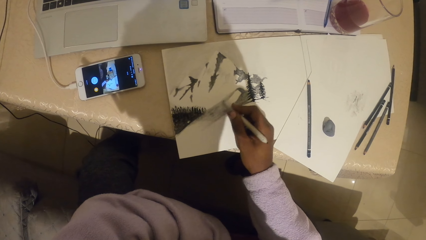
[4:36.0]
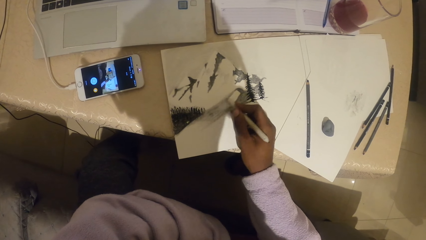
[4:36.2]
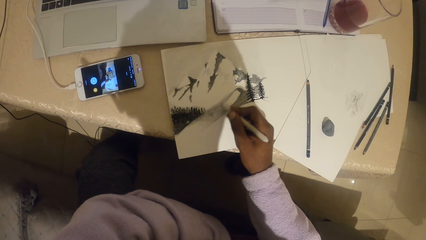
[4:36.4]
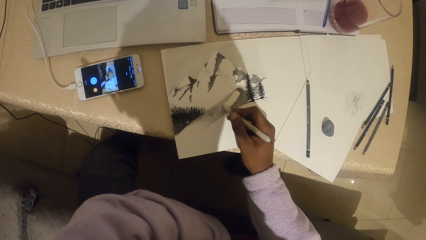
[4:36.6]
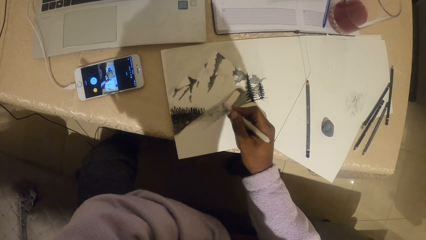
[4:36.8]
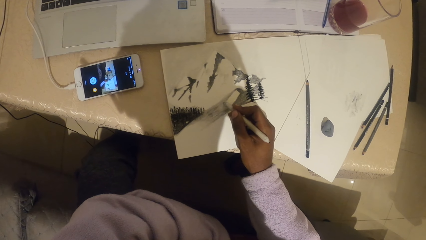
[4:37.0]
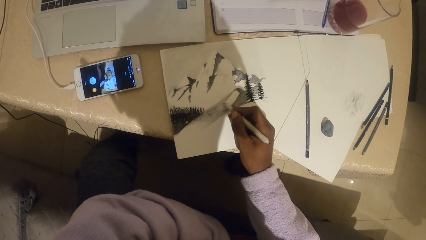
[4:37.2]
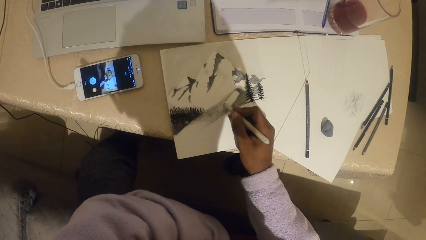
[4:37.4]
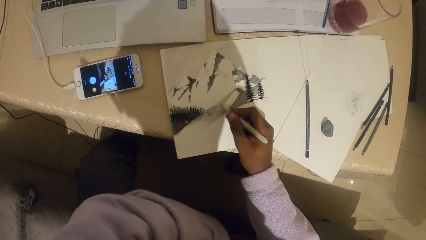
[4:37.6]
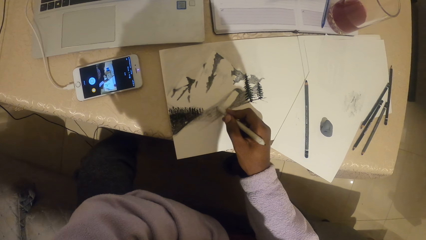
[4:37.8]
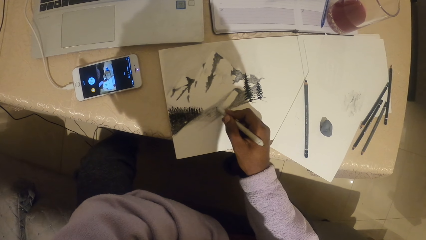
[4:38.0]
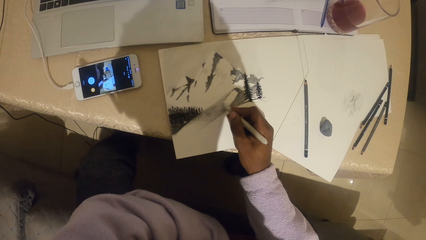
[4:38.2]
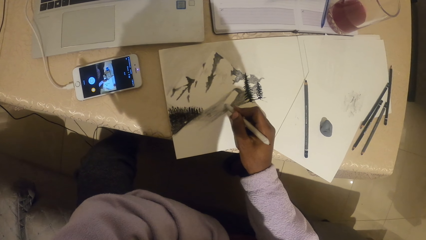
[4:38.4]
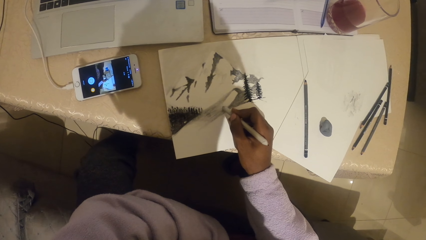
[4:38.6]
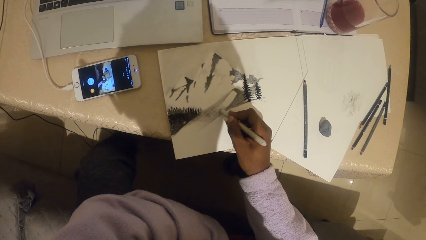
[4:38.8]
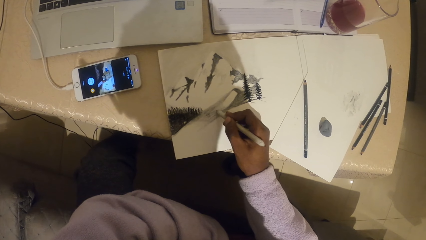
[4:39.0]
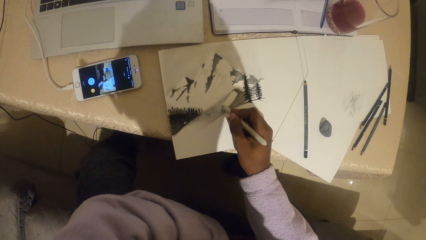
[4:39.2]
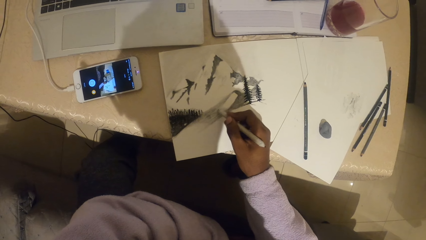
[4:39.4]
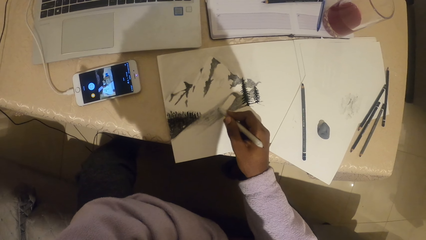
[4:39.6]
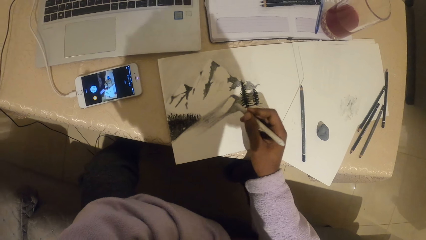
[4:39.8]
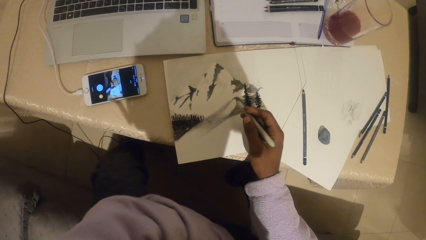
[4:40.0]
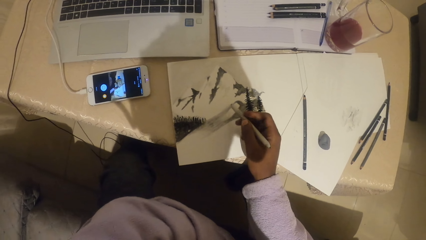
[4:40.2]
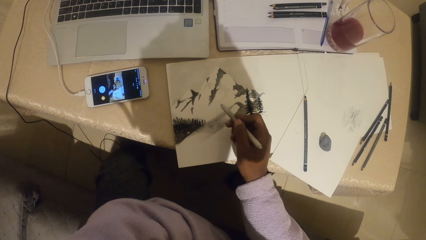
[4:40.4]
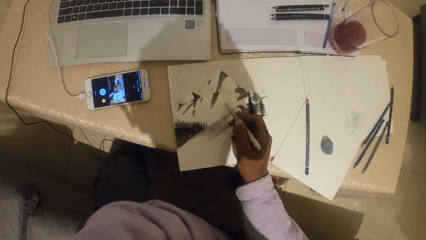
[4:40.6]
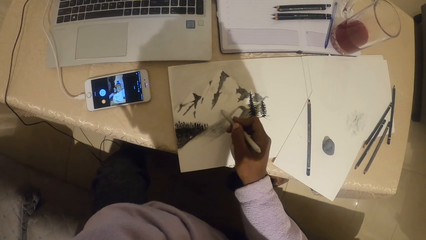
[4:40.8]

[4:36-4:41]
The camera wearer holds the drawing pen.

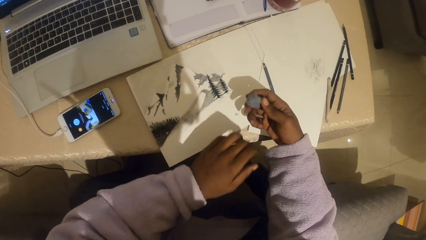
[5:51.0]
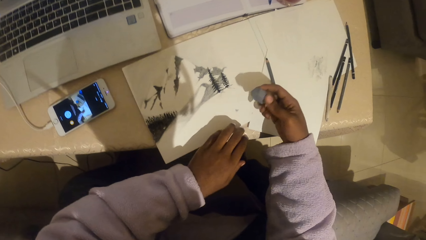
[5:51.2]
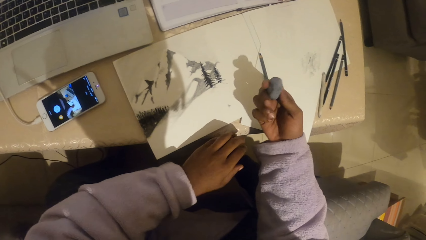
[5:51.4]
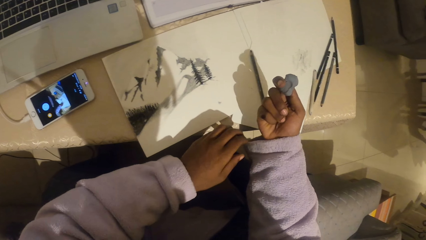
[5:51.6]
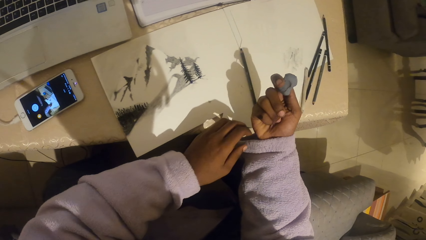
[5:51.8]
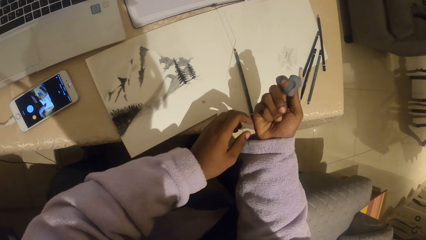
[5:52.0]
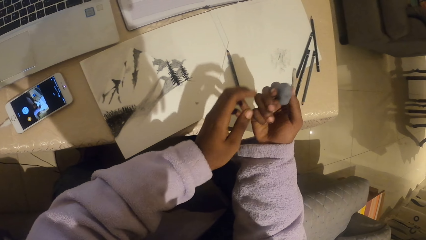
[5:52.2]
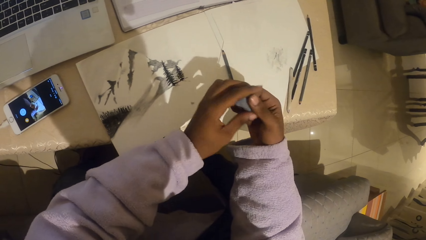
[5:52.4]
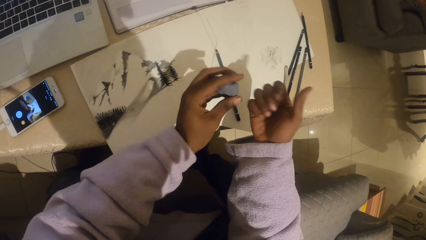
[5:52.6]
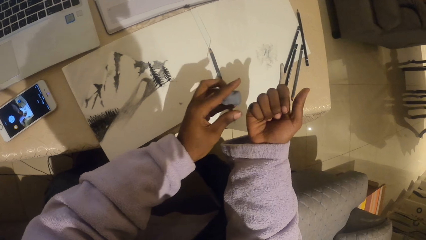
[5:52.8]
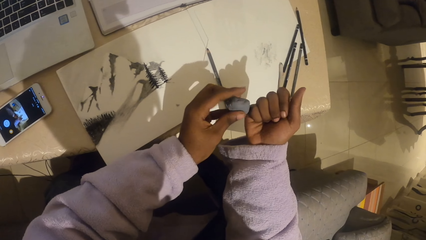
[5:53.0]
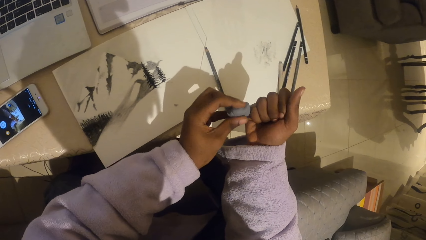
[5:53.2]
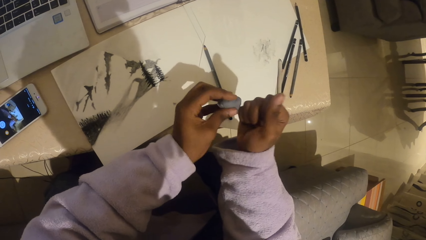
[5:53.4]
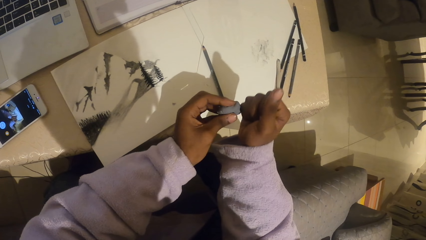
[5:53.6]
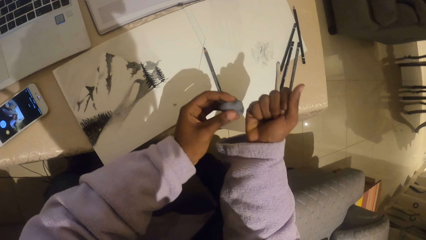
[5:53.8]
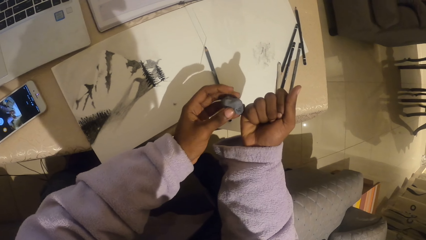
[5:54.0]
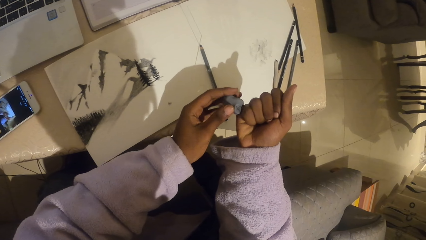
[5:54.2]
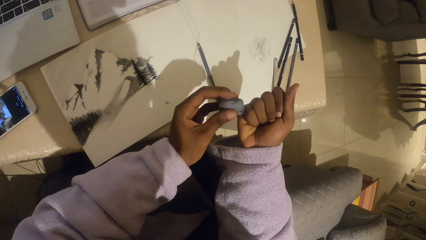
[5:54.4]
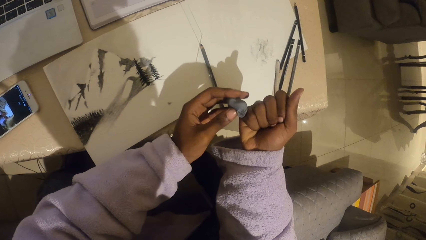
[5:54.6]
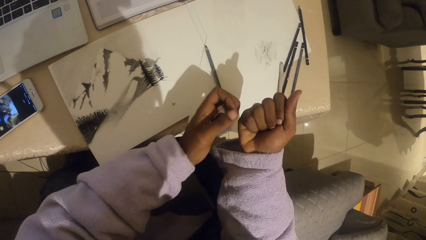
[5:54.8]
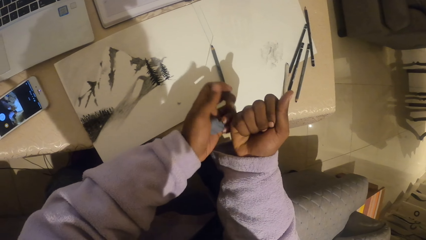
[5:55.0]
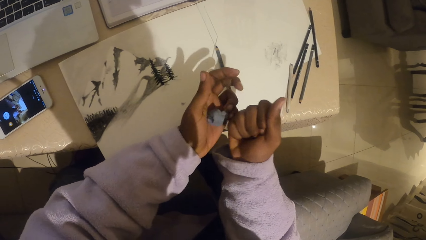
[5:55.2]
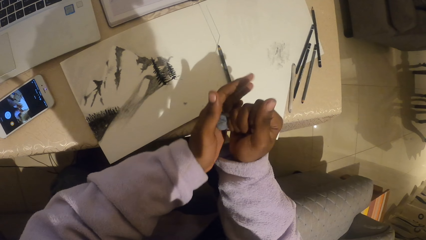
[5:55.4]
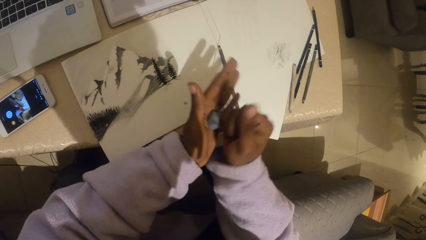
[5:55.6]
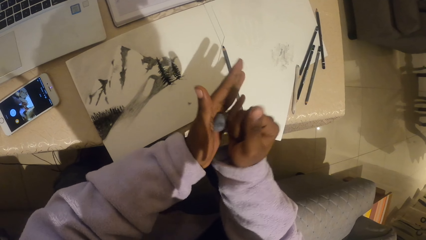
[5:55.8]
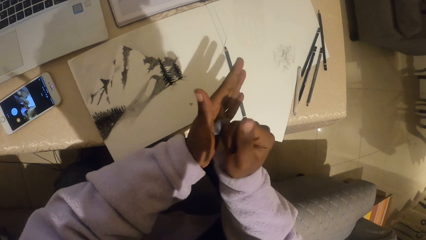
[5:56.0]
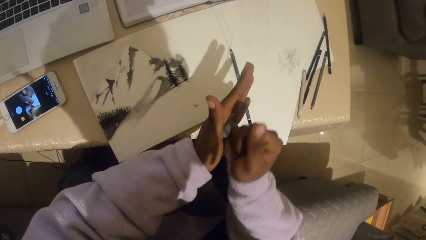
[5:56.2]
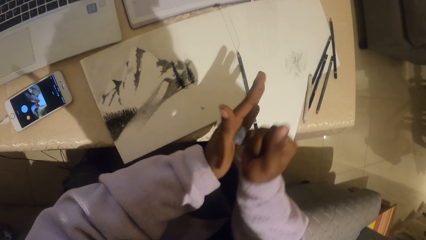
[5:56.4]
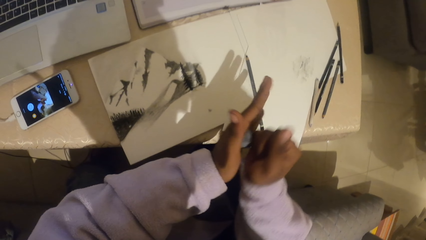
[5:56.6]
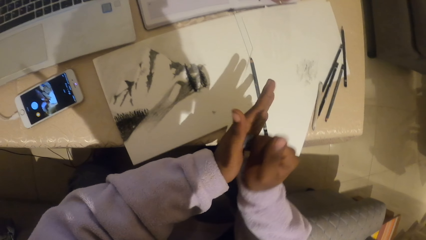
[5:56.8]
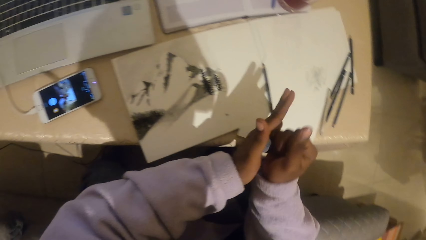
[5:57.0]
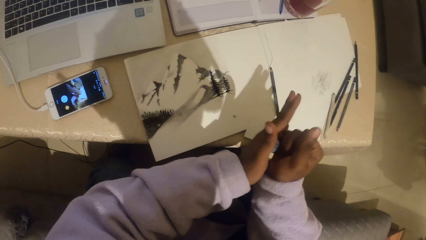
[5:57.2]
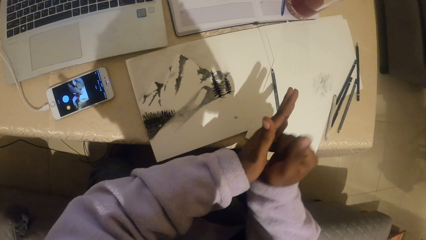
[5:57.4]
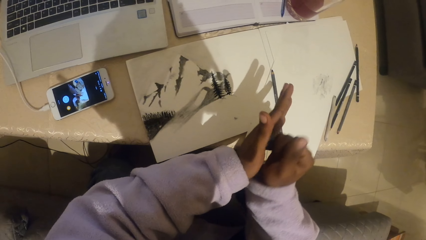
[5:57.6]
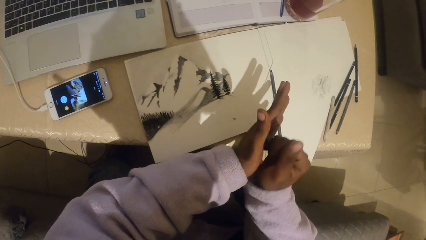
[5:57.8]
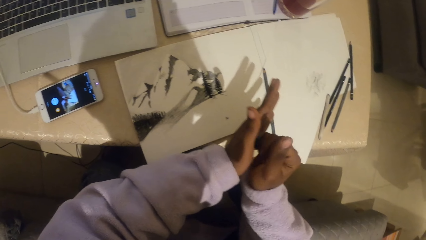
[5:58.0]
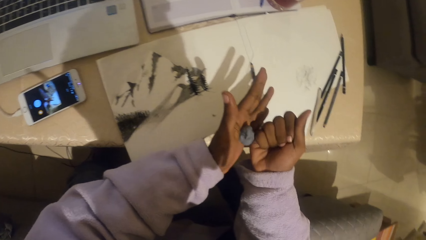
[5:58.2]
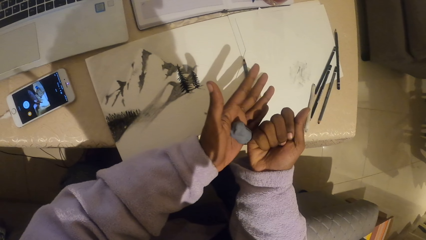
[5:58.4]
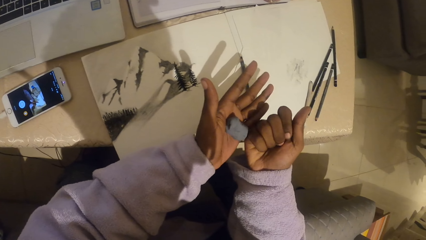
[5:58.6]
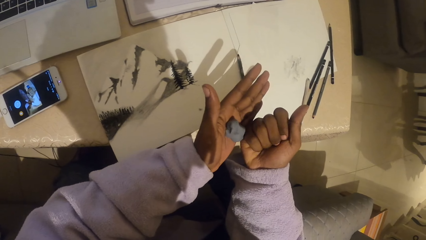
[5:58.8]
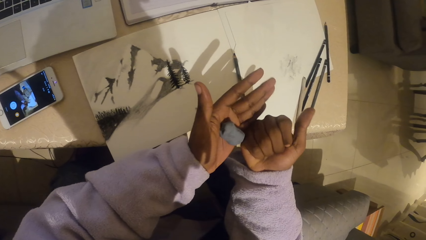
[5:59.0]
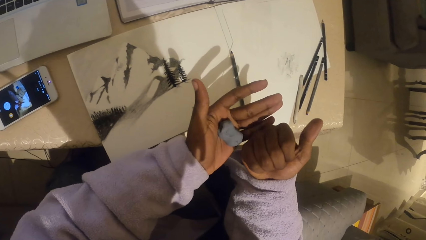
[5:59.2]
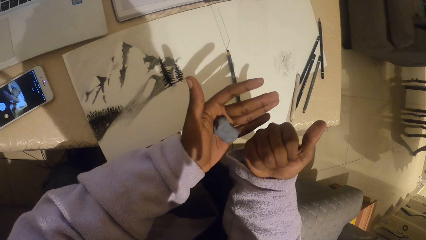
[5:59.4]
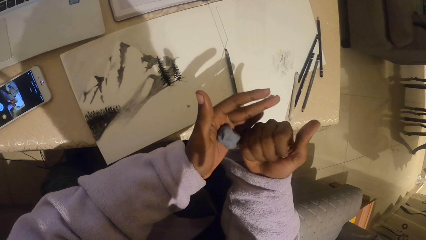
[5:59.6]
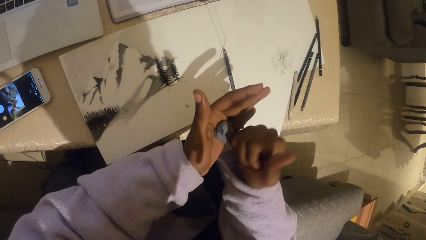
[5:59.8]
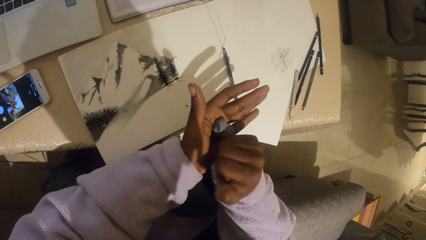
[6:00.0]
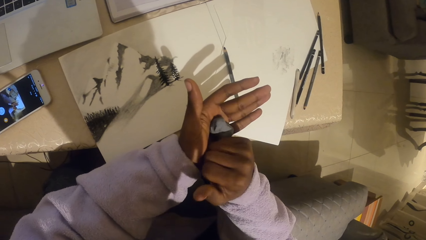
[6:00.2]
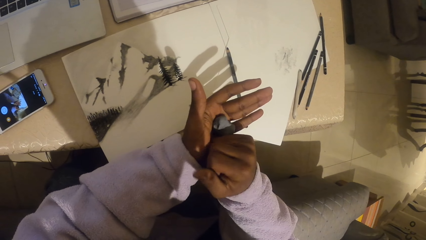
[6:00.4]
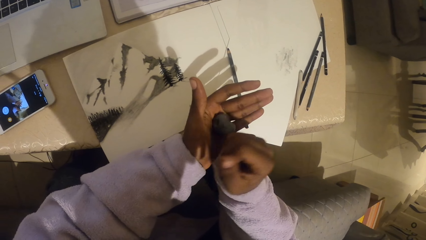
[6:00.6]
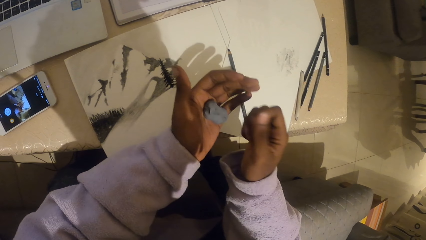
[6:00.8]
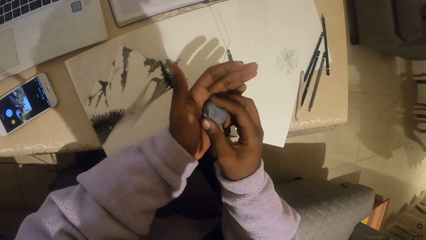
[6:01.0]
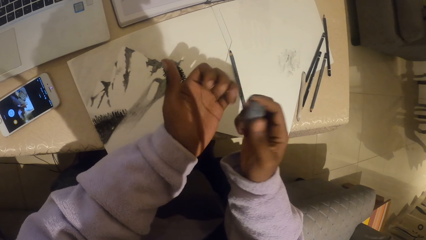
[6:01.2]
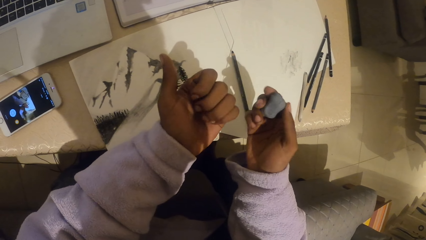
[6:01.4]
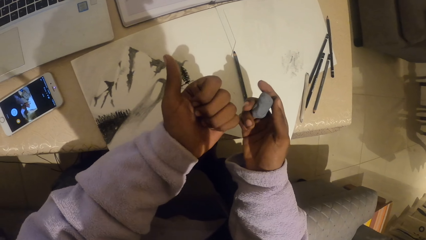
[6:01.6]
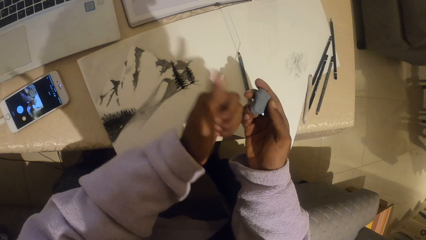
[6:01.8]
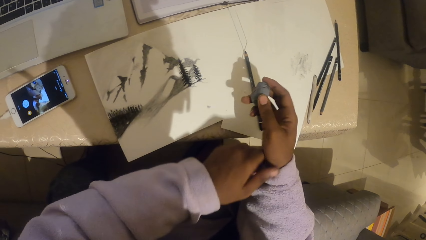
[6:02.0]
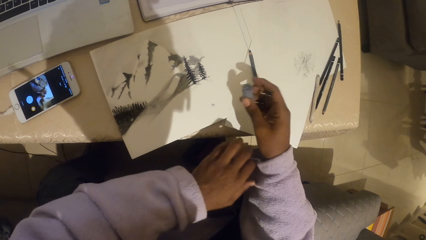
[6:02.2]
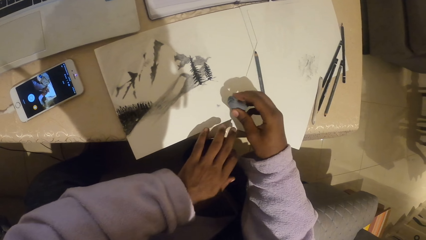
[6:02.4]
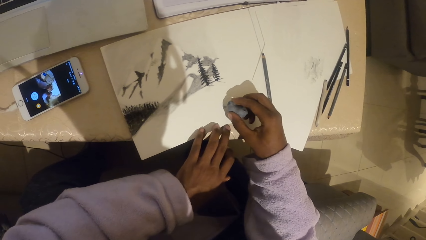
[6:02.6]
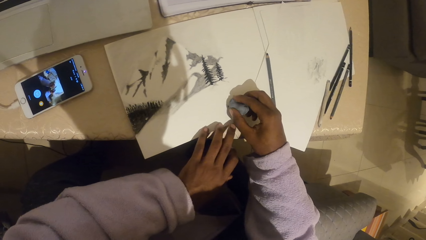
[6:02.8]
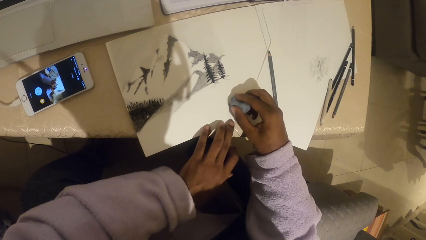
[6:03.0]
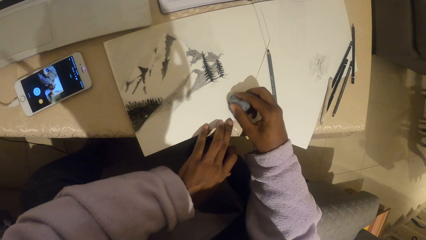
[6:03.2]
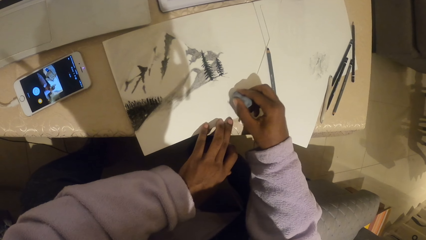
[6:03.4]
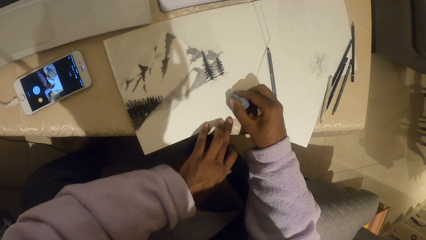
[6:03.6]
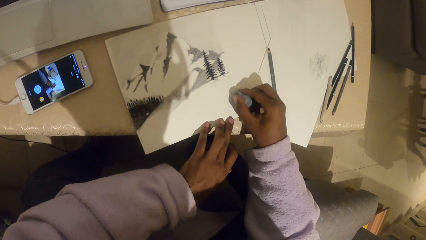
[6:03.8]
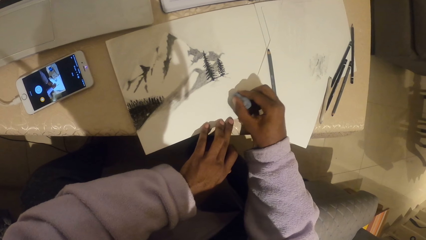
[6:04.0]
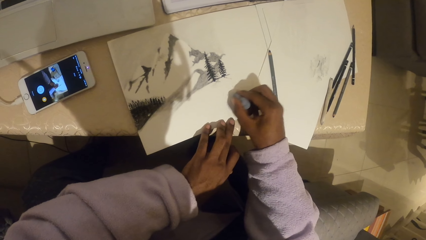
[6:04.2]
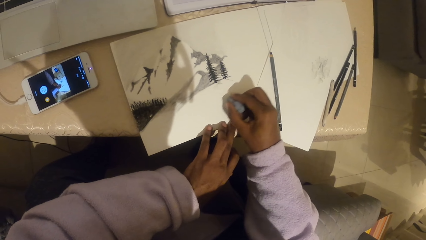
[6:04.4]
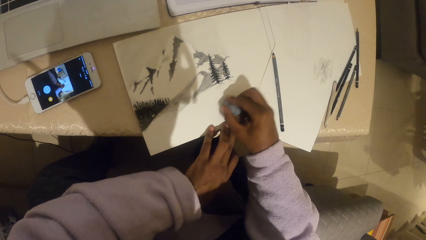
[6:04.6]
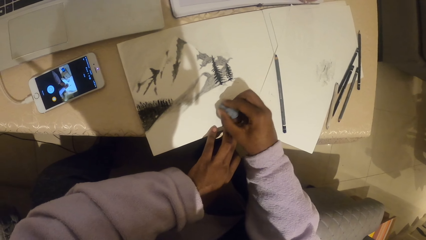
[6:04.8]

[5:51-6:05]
The camera wearer rubs his fingers with the rubber or eraser. He erases the drawing on the paper with the eraser.
